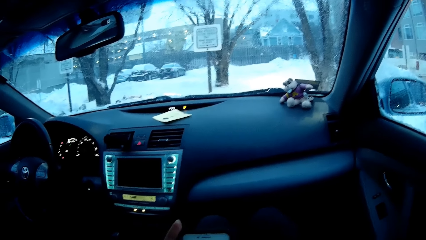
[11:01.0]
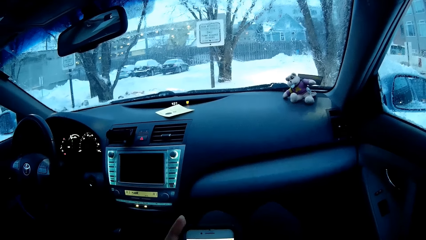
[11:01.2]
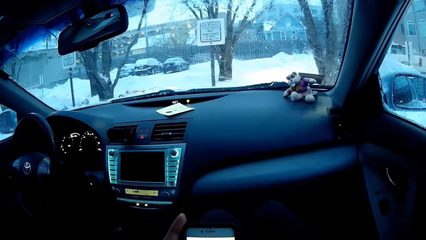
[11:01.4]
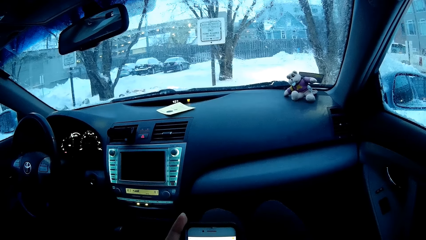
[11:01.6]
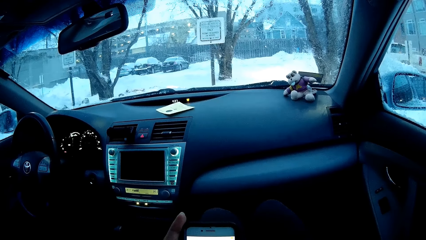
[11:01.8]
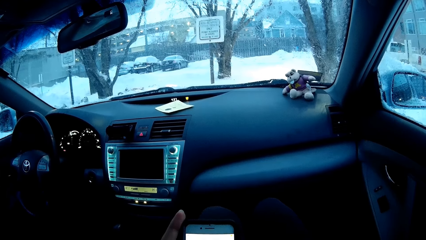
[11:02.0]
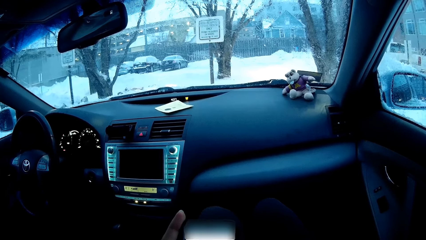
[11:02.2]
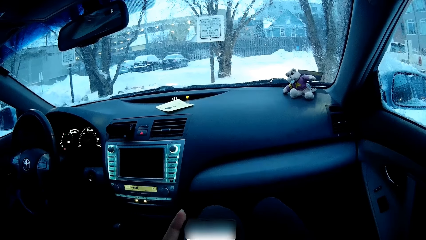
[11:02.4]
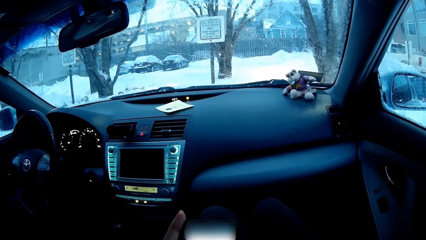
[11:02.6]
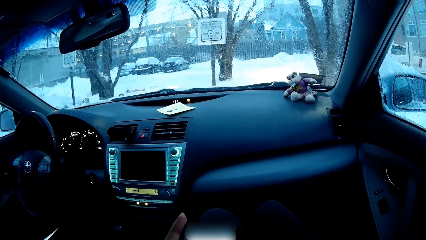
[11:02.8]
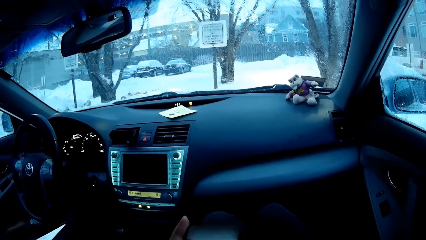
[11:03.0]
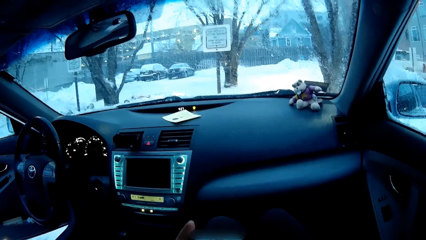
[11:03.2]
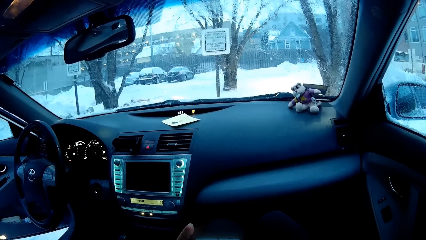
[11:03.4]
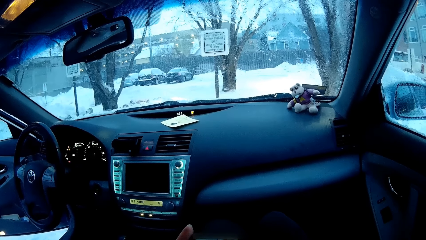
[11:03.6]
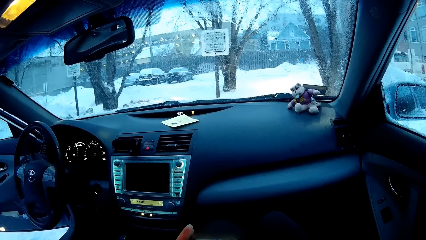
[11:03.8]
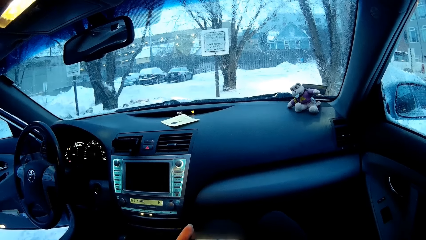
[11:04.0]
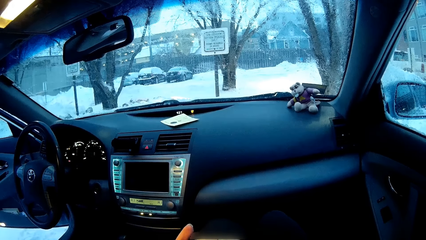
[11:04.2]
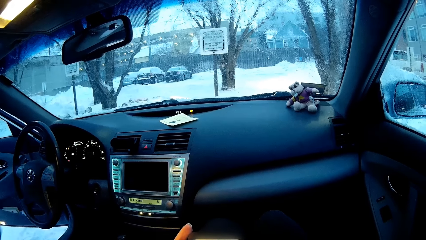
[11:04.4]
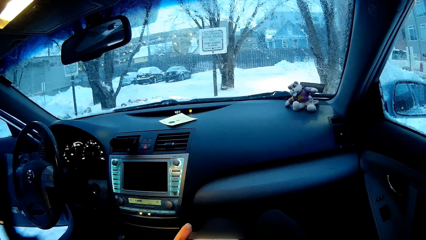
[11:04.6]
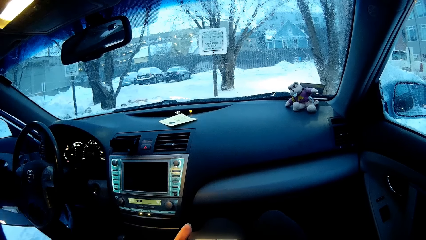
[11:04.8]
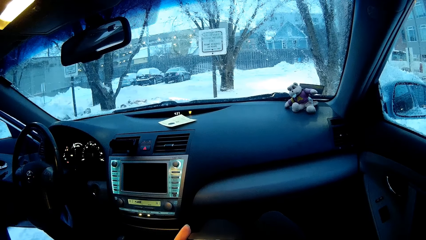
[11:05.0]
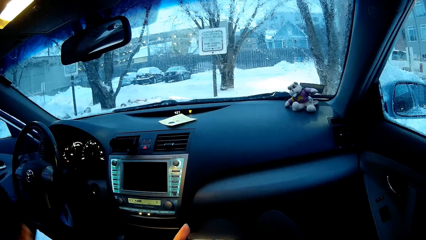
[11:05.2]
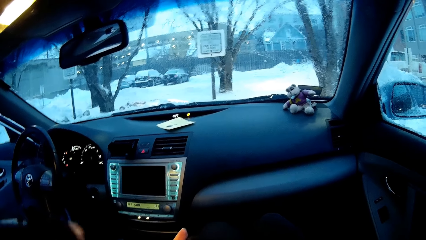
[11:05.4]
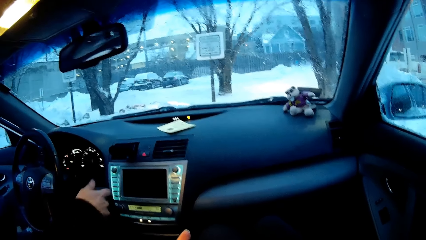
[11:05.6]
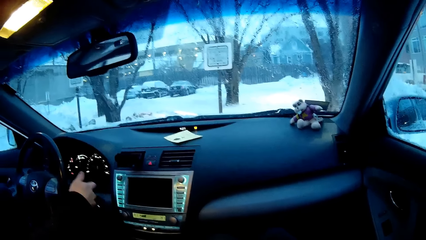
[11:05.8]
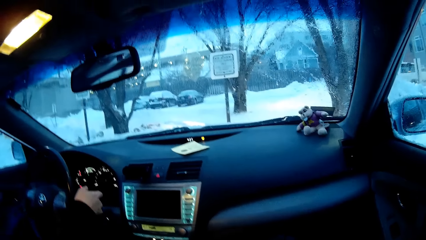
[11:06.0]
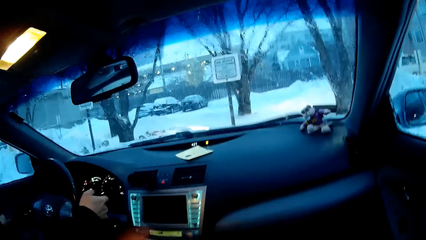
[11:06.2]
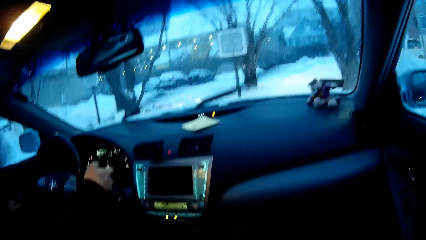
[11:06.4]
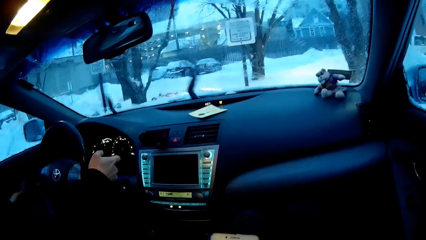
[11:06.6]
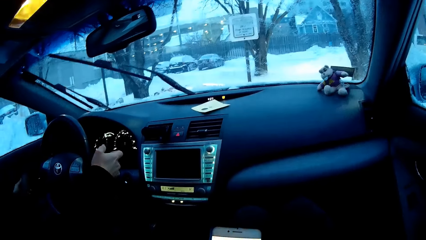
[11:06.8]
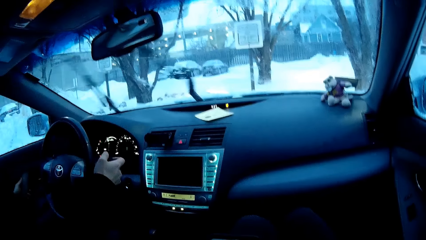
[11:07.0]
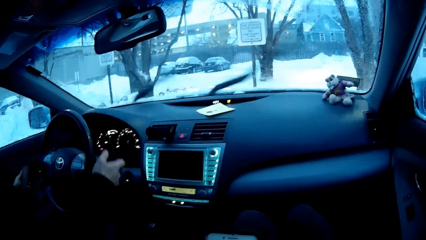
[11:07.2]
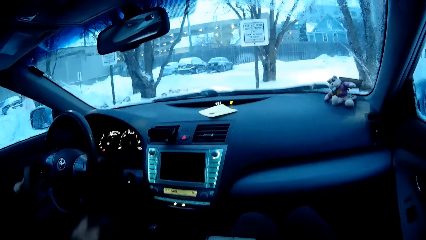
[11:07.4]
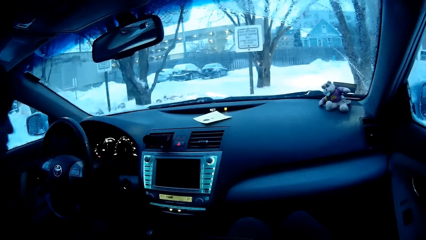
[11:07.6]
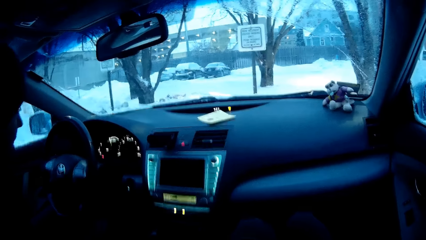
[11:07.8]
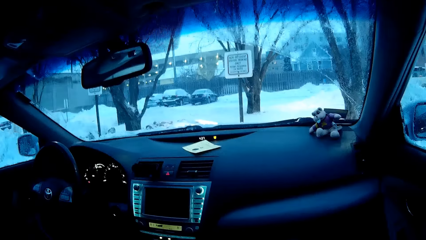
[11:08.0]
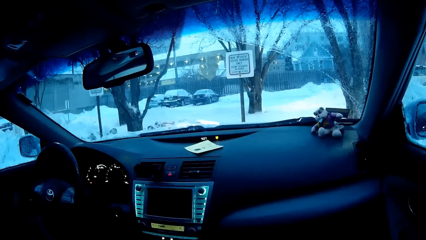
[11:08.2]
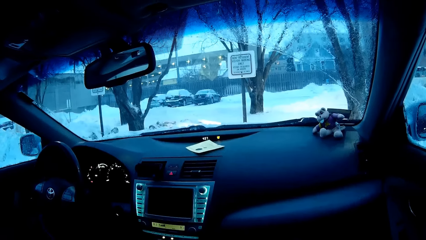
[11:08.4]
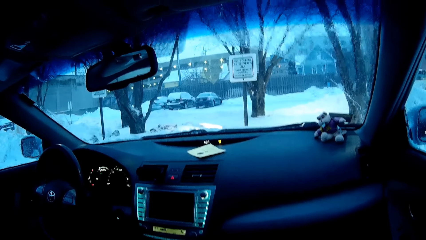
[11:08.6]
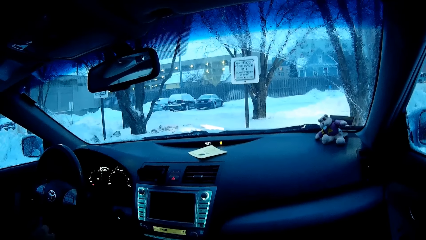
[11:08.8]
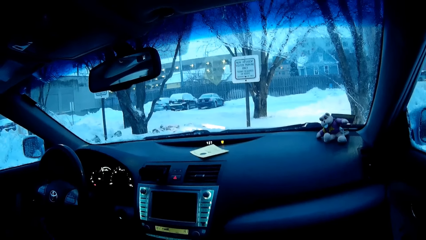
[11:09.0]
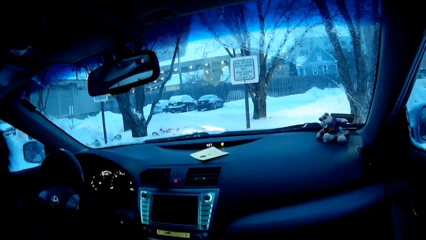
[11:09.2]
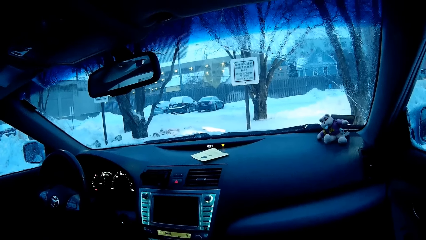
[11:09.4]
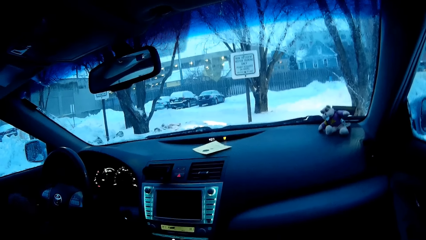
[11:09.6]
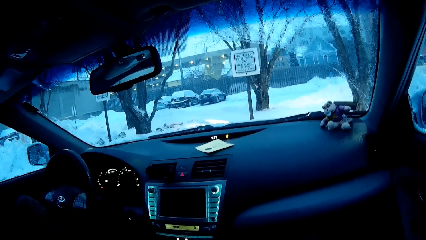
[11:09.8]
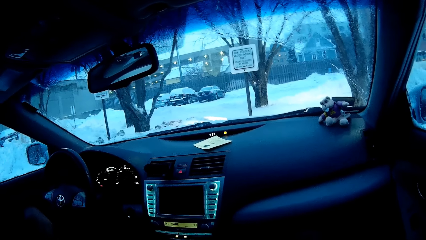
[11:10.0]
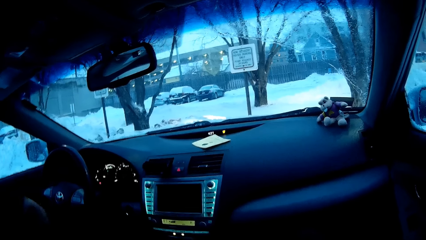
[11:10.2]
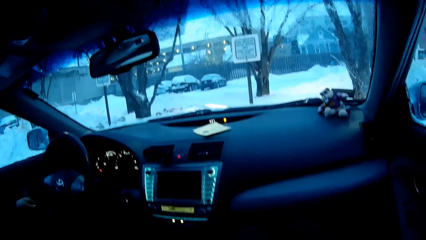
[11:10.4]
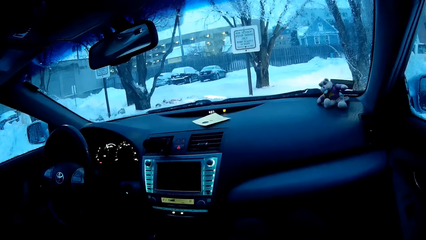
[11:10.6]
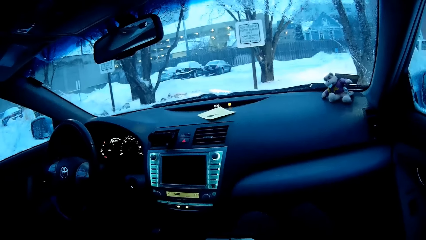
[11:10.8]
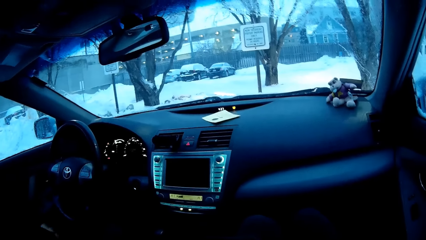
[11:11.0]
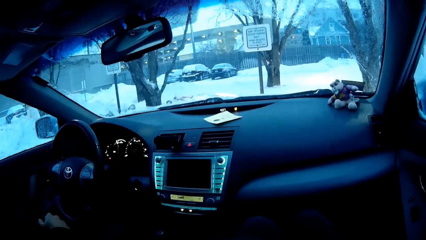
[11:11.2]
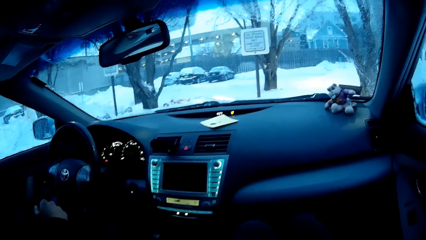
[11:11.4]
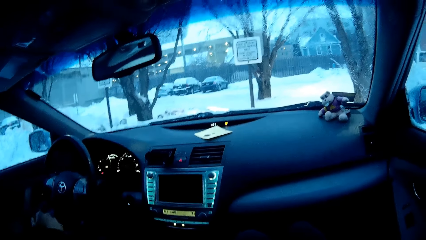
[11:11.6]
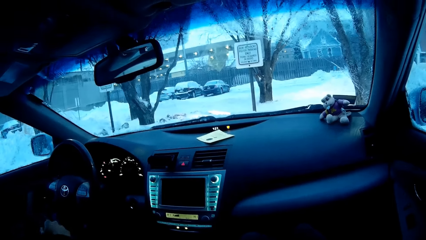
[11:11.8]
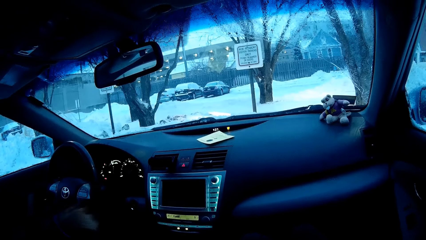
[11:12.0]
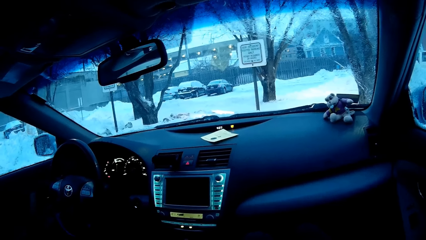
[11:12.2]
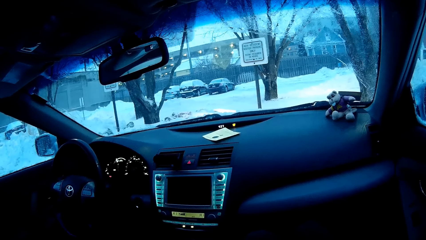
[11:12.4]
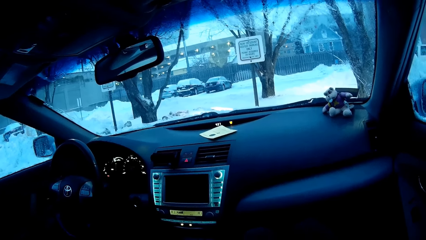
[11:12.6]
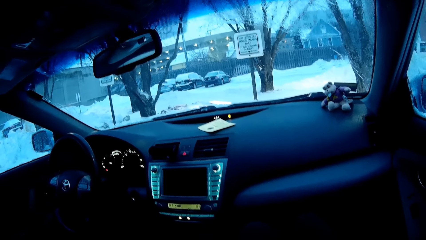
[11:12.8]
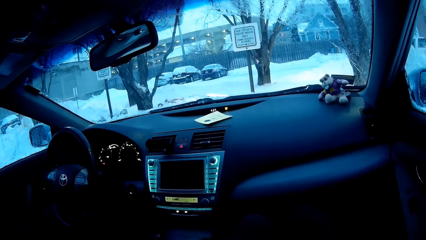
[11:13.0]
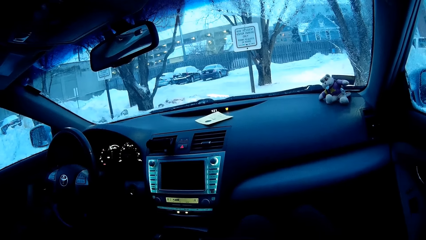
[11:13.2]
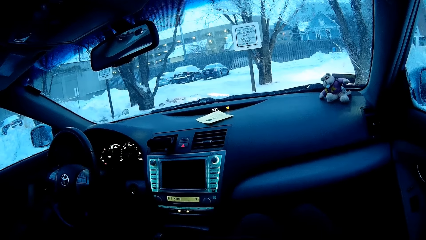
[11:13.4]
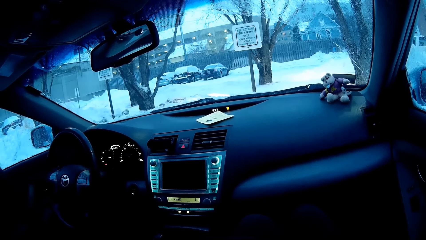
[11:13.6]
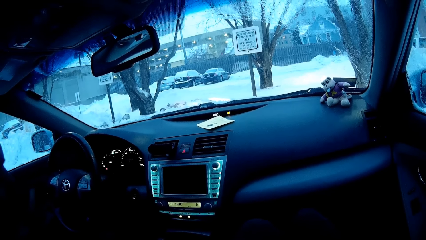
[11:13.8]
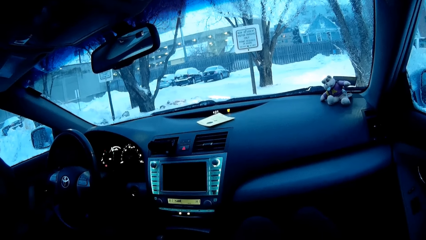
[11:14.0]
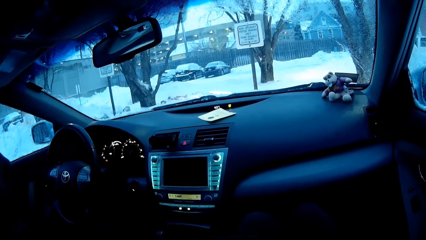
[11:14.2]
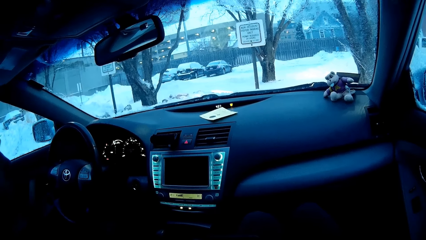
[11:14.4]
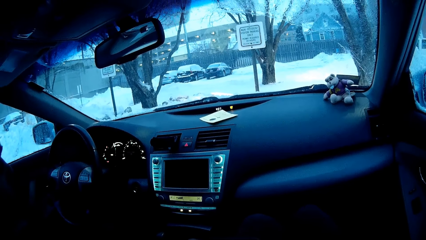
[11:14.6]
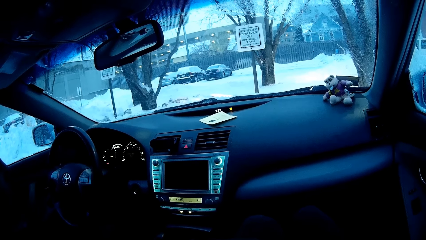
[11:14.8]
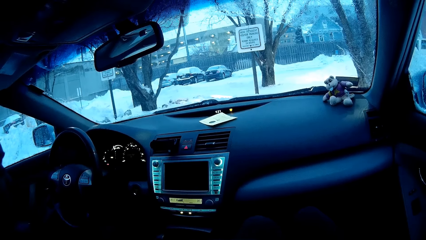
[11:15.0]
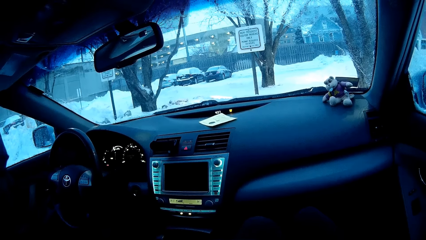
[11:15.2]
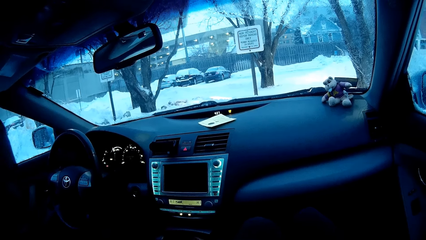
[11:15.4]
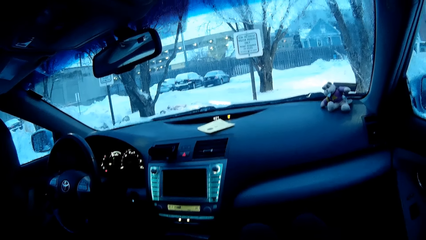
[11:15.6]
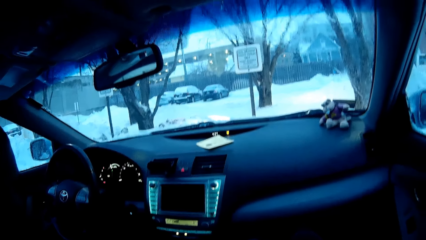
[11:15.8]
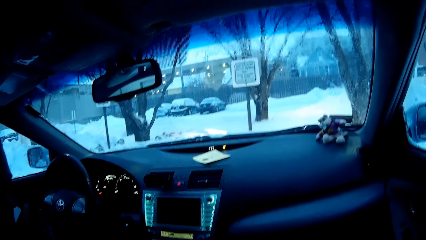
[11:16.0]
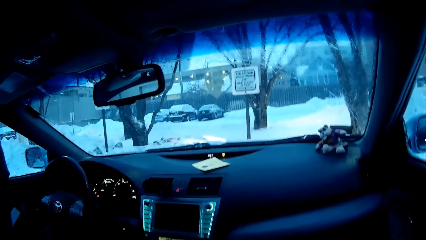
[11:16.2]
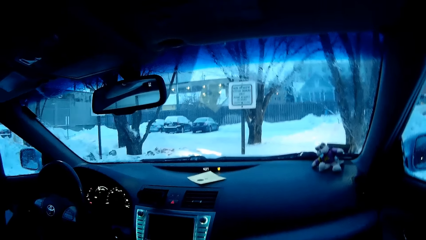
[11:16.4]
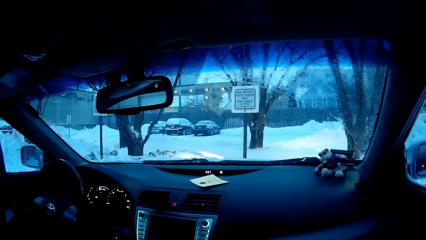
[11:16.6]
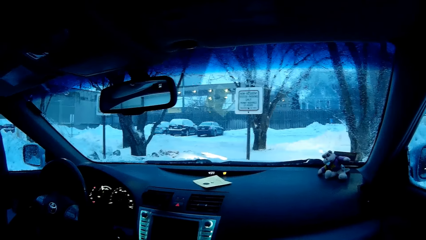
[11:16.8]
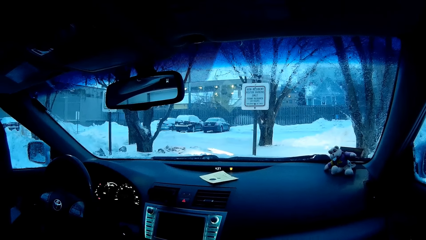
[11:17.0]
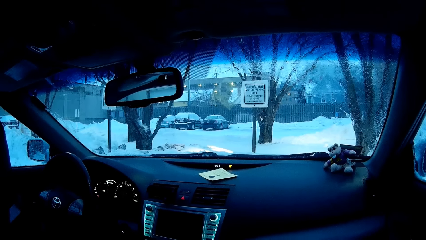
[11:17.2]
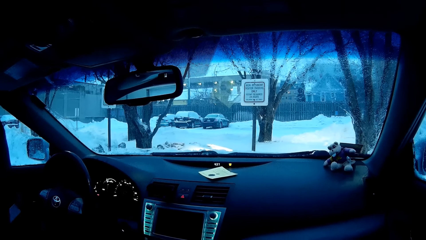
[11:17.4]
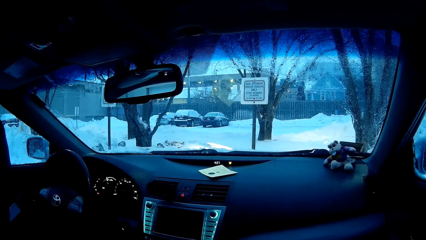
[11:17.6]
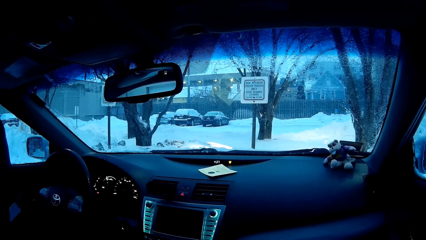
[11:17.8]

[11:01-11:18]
The camera wearer scrolls the phone. A man opens the car door. The man enters the car, sits in the car, and turns on the wiper. The man turns off the wiper. The camera wearer looks around.
